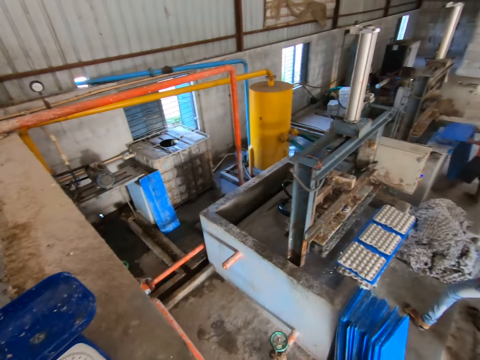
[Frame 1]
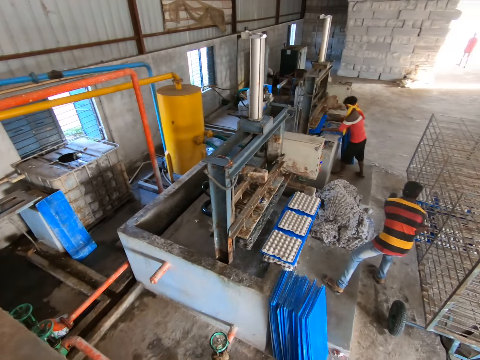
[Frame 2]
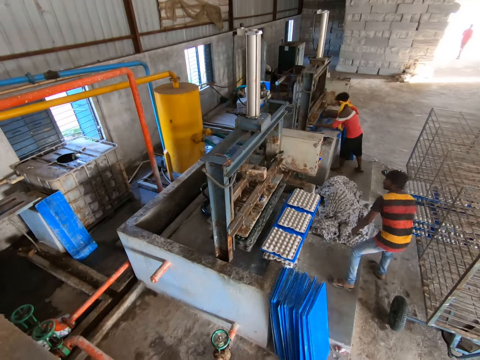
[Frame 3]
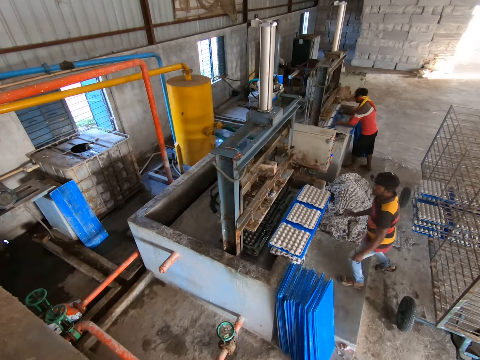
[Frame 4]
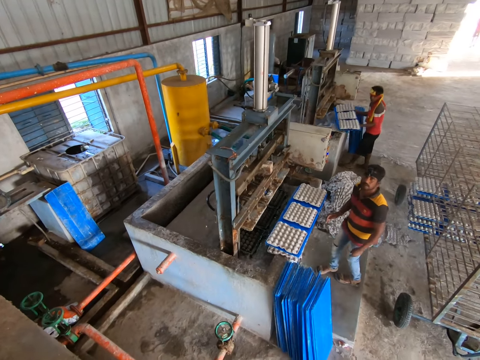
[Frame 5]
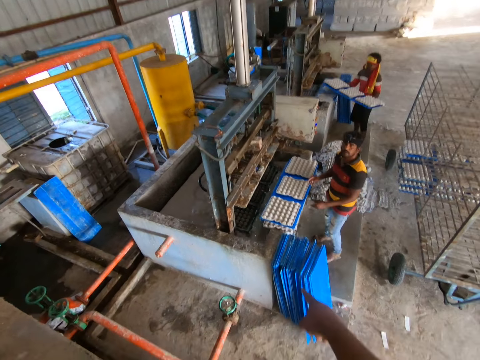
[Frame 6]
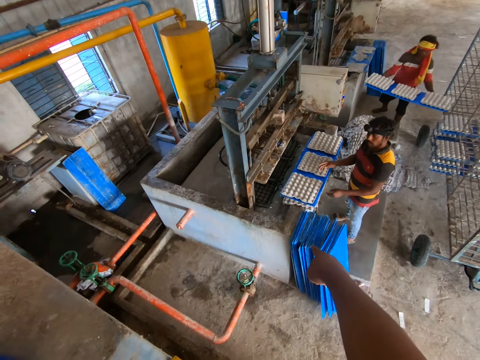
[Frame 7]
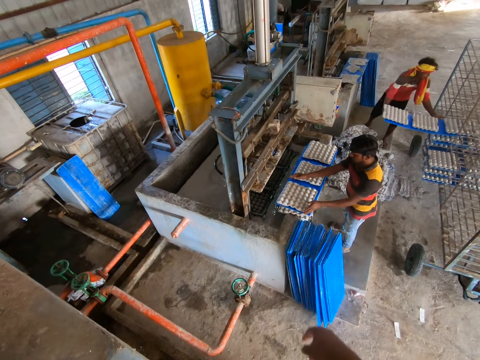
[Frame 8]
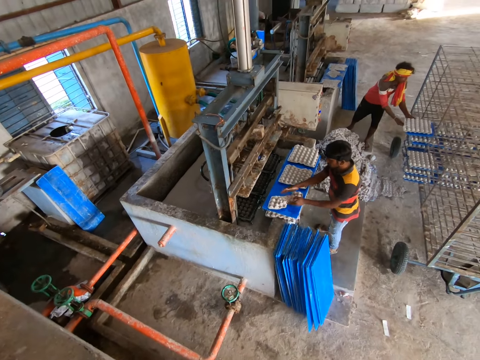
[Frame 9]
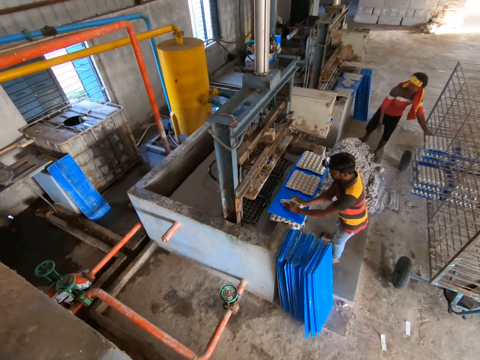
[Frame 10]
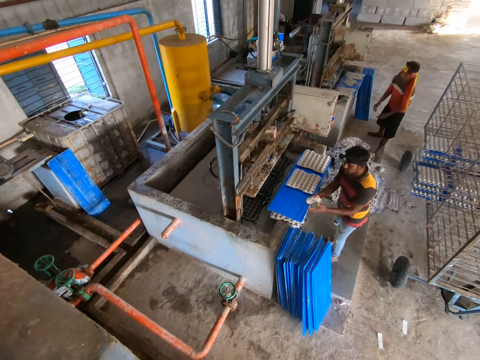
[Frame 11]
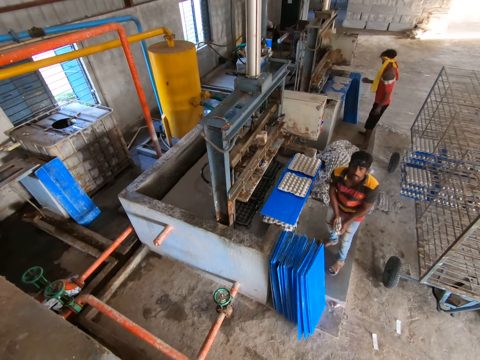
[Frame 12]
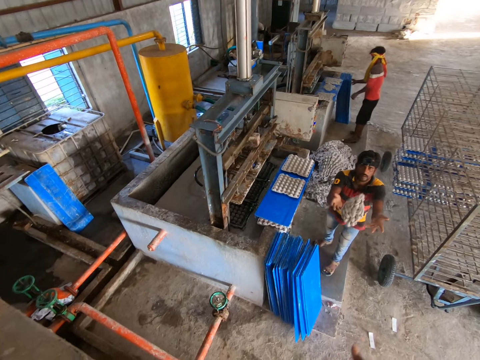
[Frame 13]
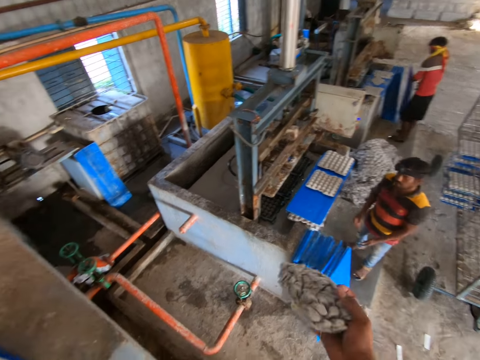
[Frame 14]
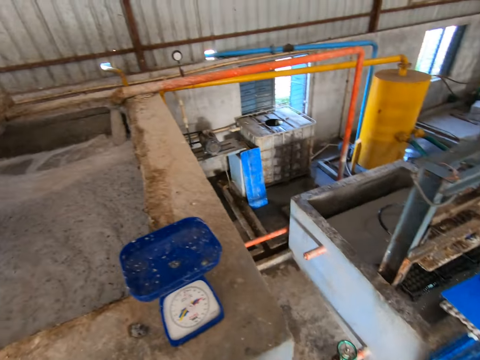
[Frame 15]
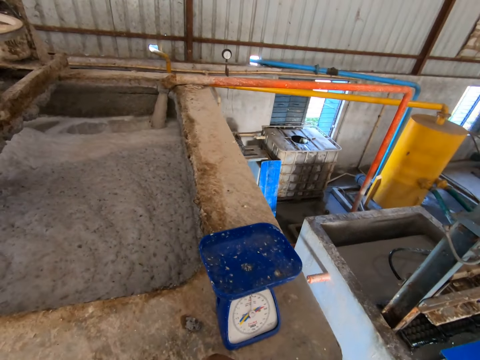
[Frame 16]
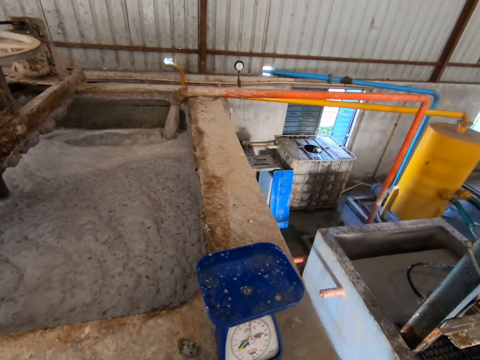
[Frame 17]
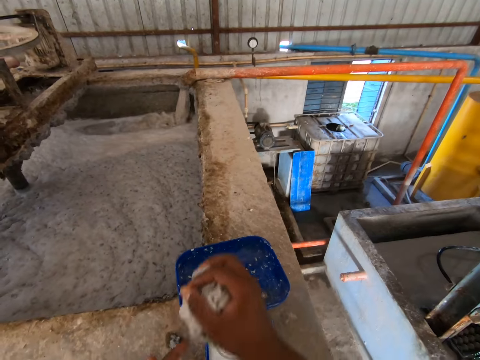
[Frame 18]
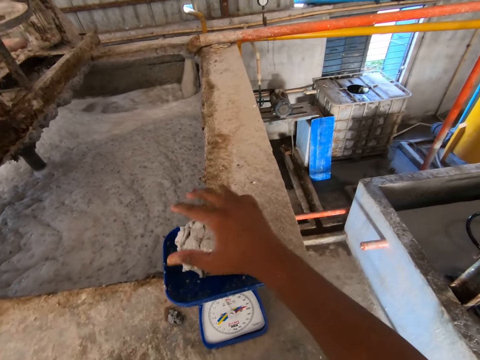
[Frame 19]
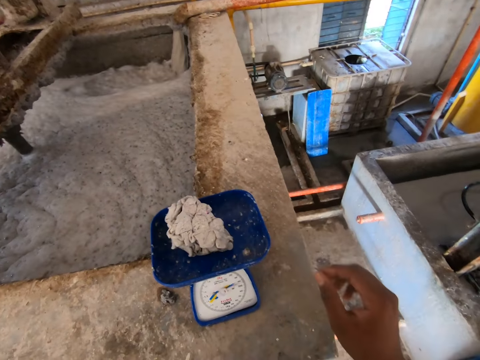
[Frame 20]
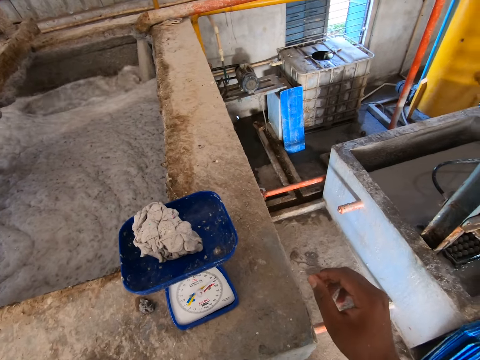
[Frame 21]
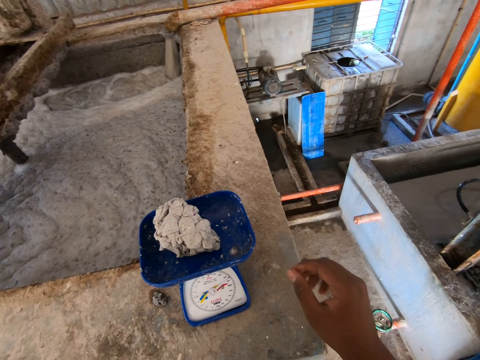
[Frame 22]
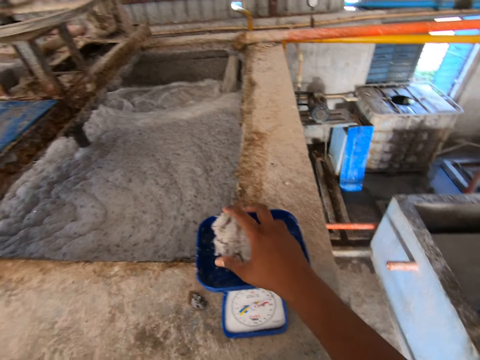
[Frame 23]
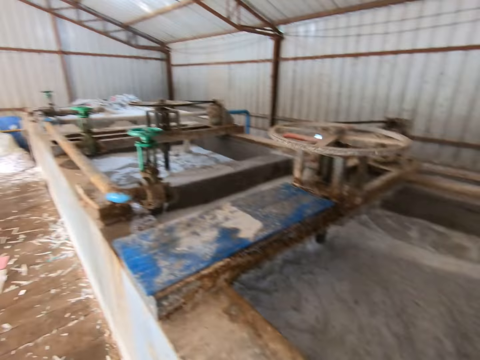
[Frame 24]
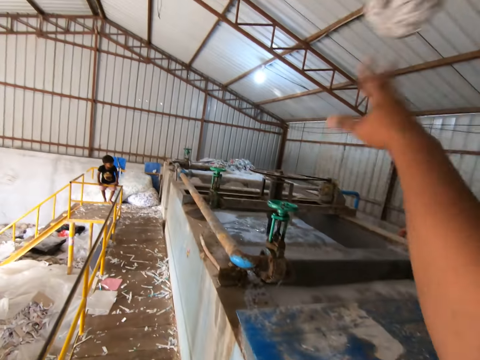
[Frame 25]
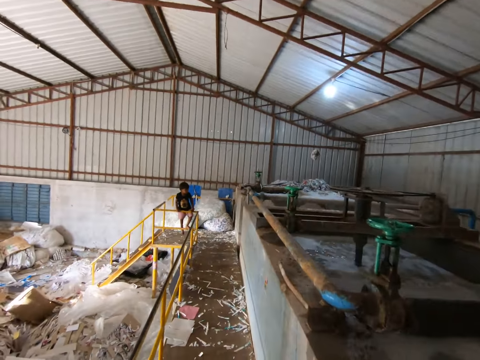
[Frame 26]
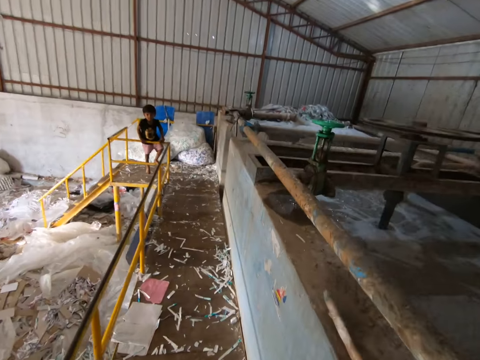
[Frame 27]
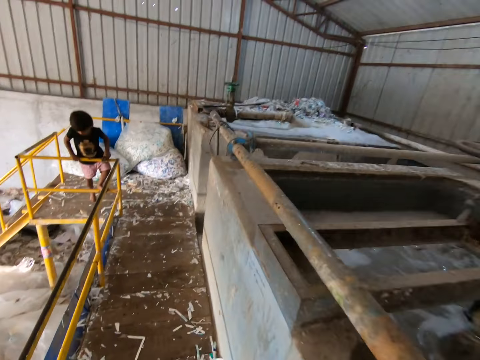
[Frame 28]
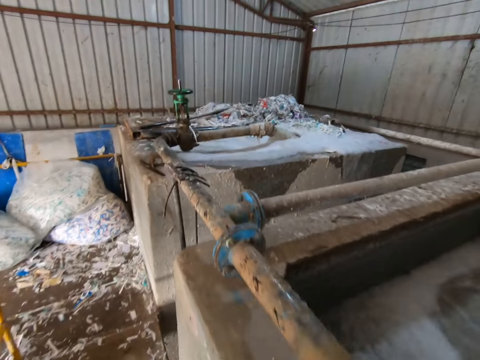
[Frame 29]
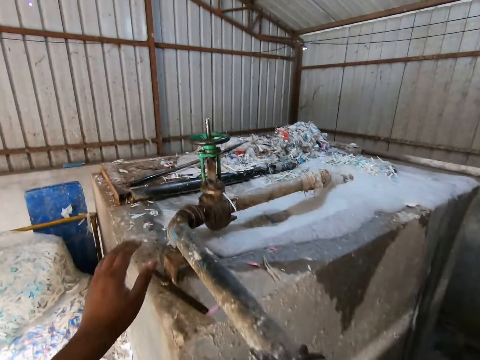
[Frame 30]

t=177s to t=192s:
A man places the plastic board in both hands into the crate making machine. The camera wearer looks around. The man takes out the plastic board in both hands from the crate making machine. The camera wearer points at a crate on a plastic board with his right hand. The man places the plastic board in both hands into the trolley on the factory floor. Another man crumples the crate on the plastic board into a pulp or mold with both hands. The other man throws the pulp toward the camera wearer with both hands. The first man picks up a plastic board from the floor of the factory with both hands. The camera wearer catches the pulp with his right hand. He molds the pulp with both hands. He places the pulp on a scale on the wall of the concrete enclosure with his right hand. He picks the mold. A boy stands on the railing of the platform. The camera wearer throws the pulp in his right hand into the concrete enclosure at the other end of the platform. He walks towards the concrete enclosure at the other end of the platform.

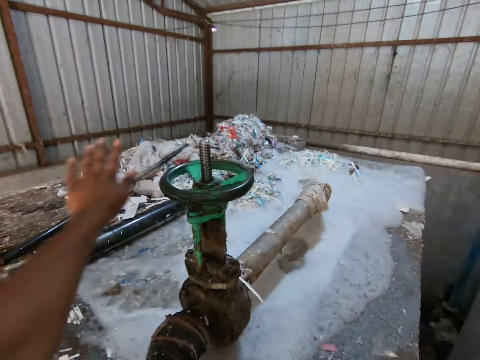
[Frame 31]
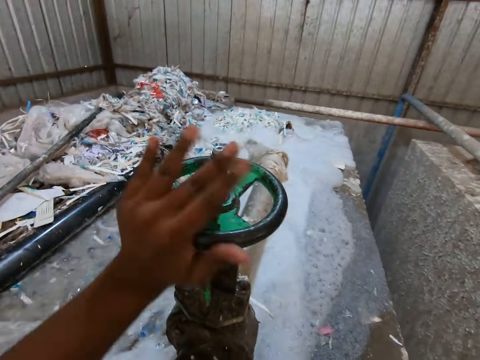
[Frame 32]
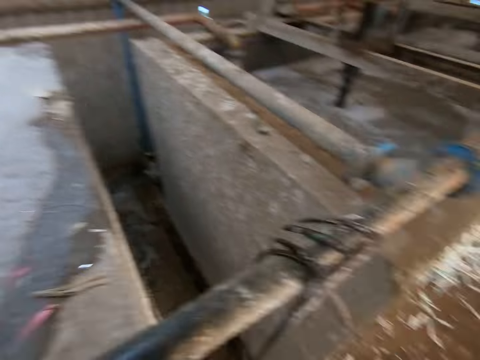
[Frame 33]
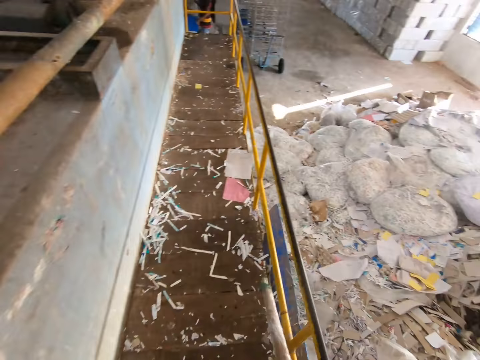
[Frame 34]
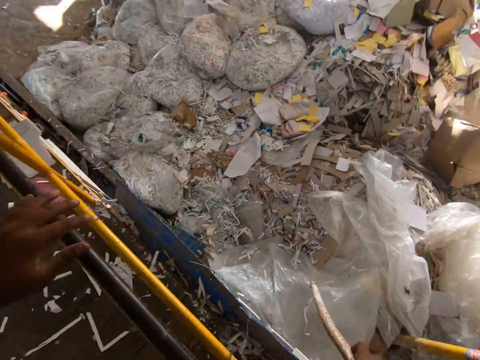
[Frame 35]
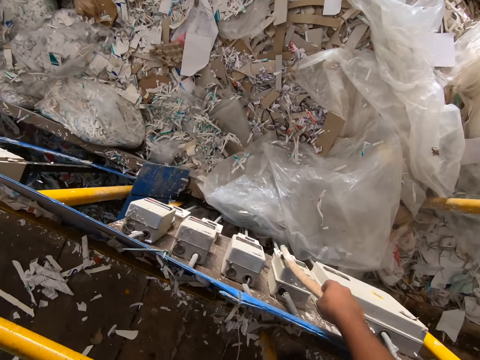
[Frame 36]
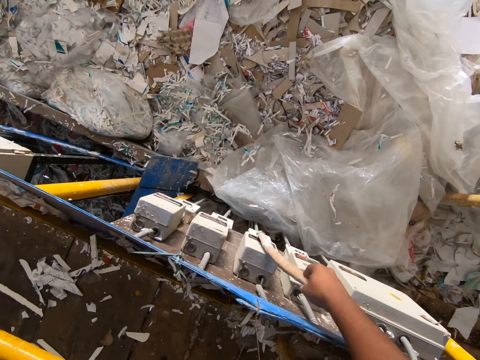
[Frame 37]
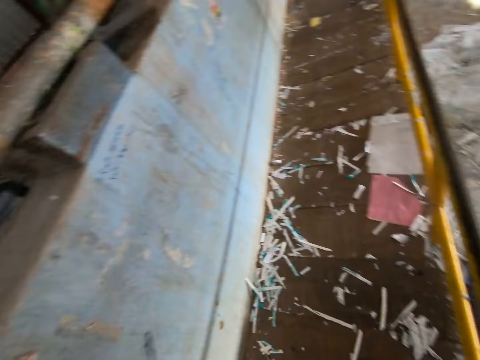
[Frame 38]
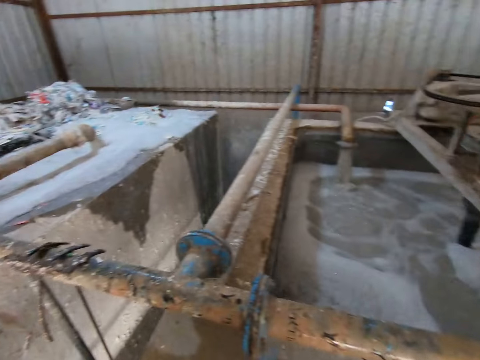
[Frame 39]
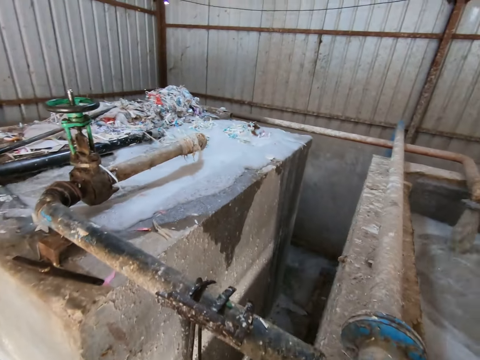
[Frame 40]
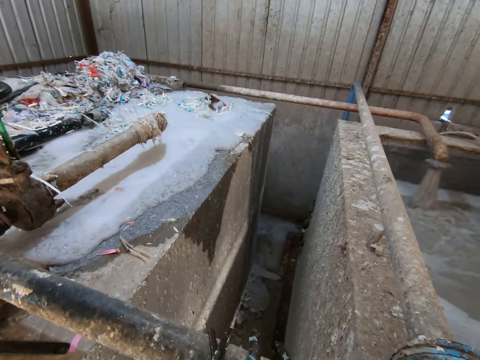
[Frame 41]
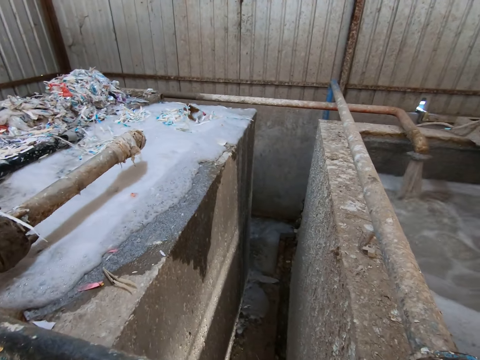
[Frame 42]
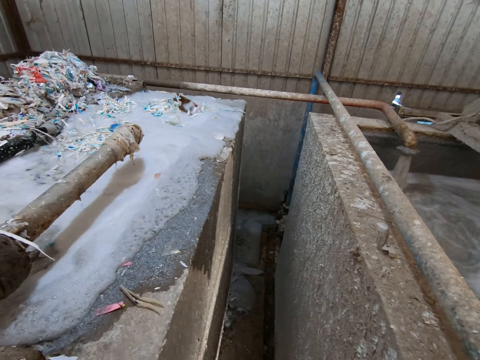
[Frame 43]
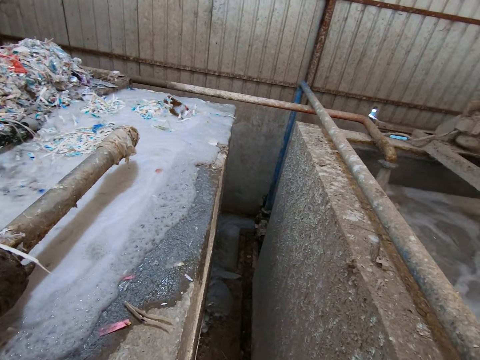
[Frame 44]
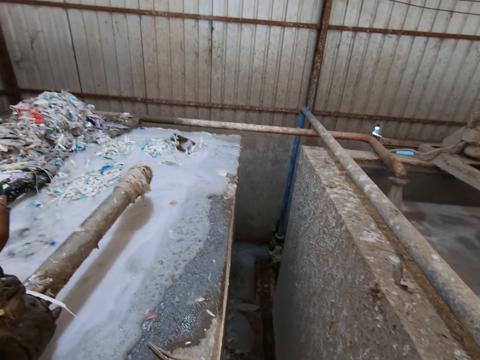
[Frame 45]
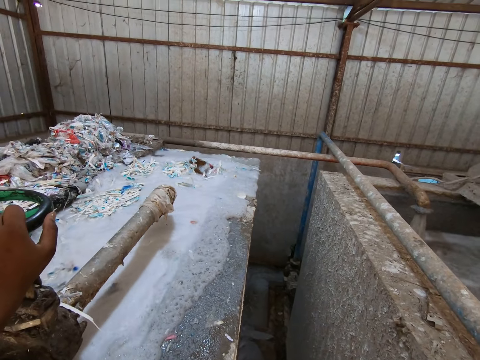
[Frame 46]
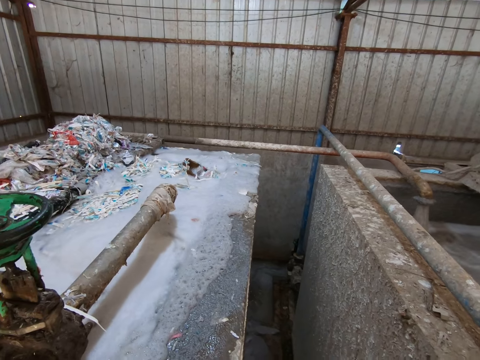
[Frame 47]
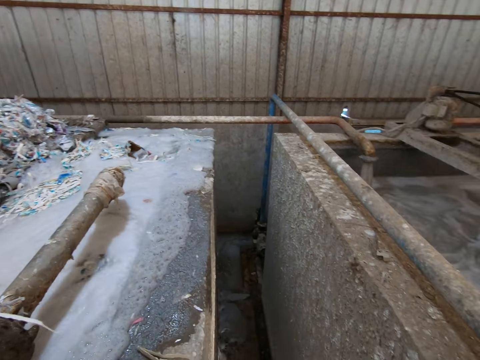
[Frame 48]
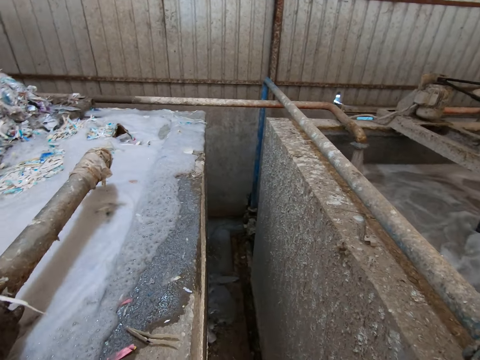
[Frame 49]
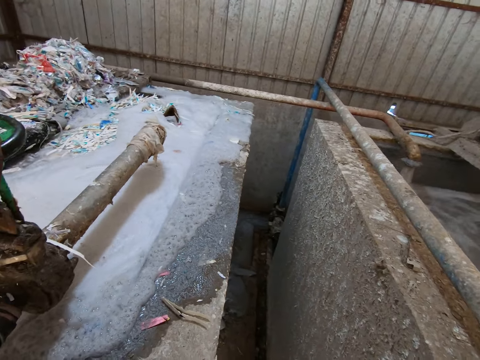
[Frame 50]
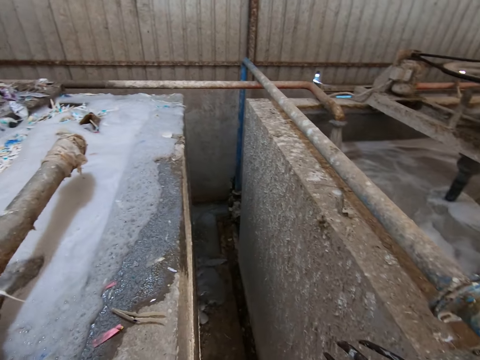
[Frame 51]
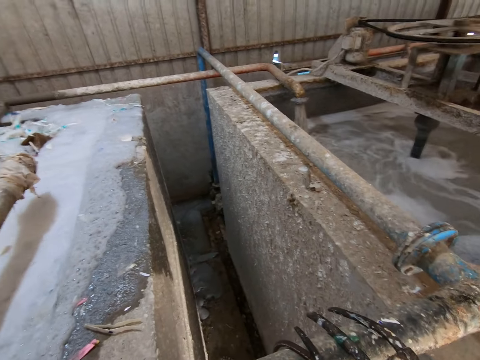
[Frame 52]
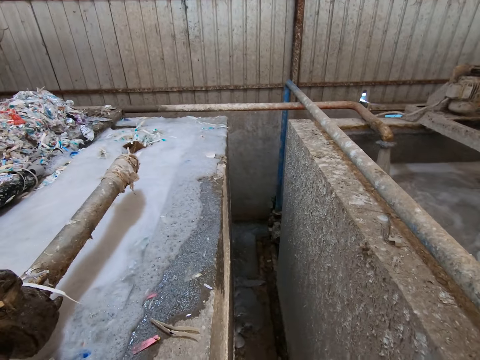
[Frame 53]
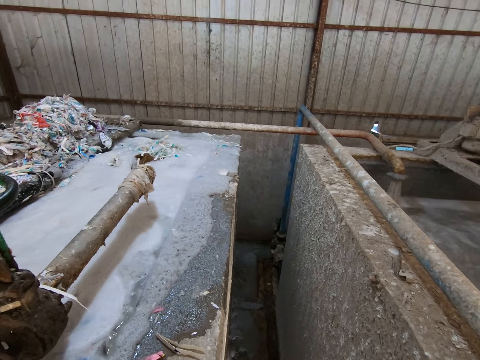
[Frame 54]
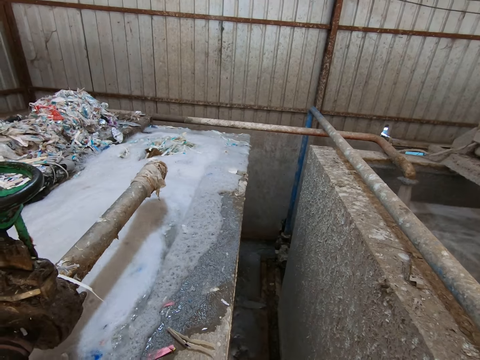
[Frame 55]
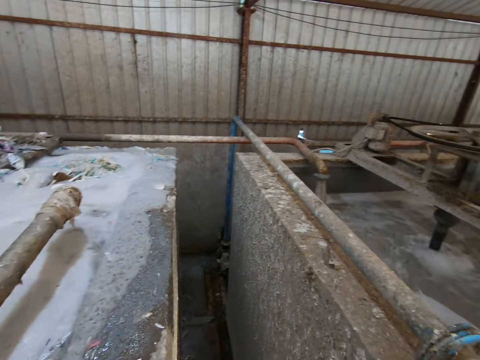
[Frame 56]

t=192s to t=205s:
The camera wearer turns a metal wheel of a metal pipe on the concrete enclosure with his left hand. He holds a stick in his right hand. He operates a switch below the platform with the stick in his right hand. He looks around. He holds the metal wheel of the metal pipe on the concrete enclosure with his left hand. He turns the metal wheel of the metal pipe on the concrete enclosure with both hands. He looks around.
